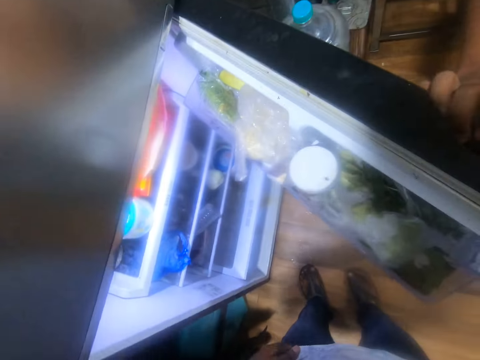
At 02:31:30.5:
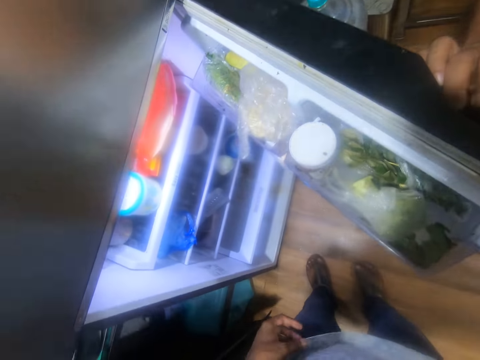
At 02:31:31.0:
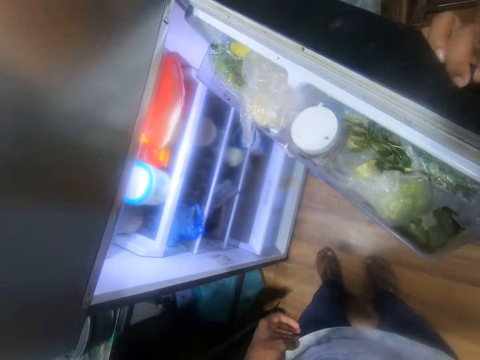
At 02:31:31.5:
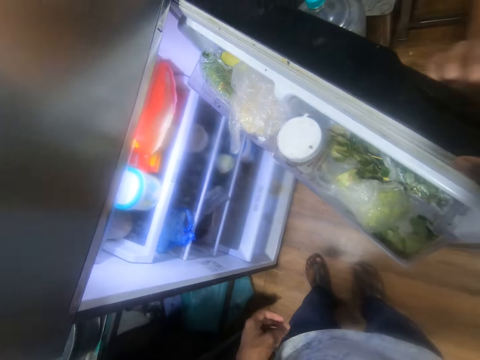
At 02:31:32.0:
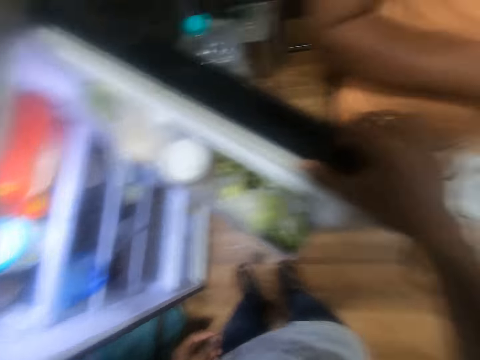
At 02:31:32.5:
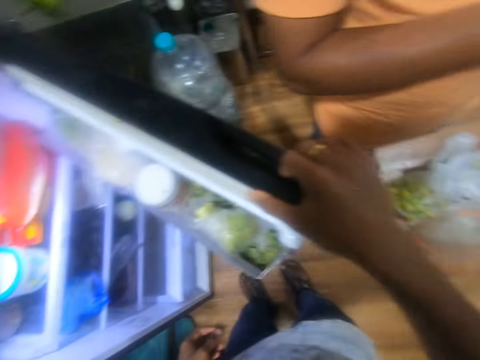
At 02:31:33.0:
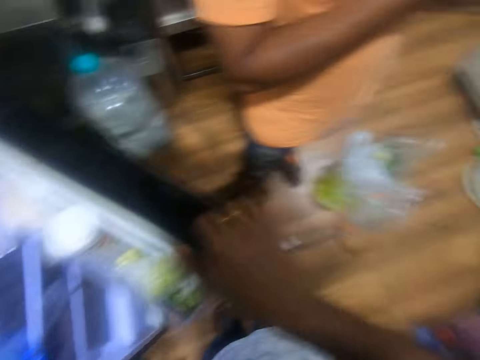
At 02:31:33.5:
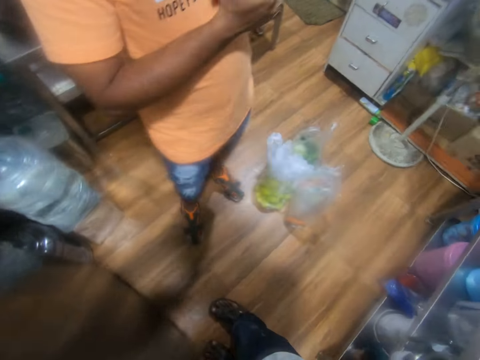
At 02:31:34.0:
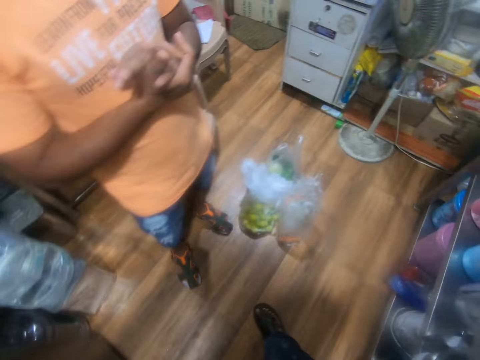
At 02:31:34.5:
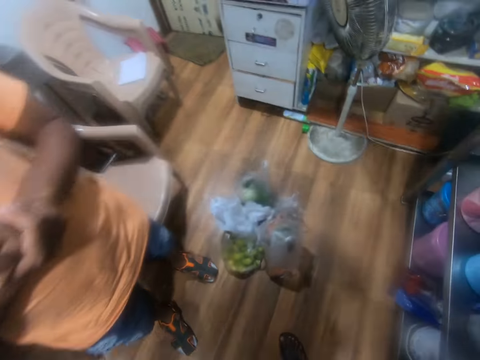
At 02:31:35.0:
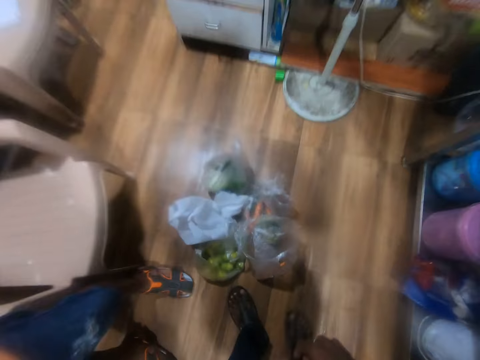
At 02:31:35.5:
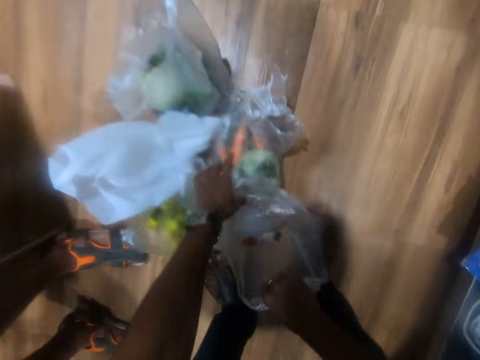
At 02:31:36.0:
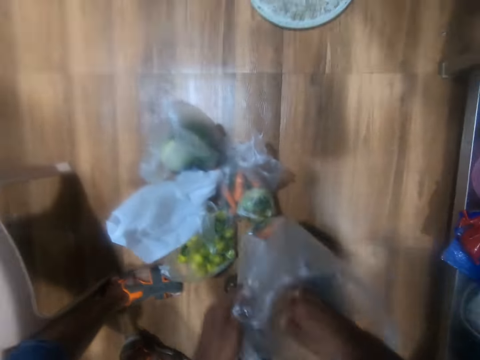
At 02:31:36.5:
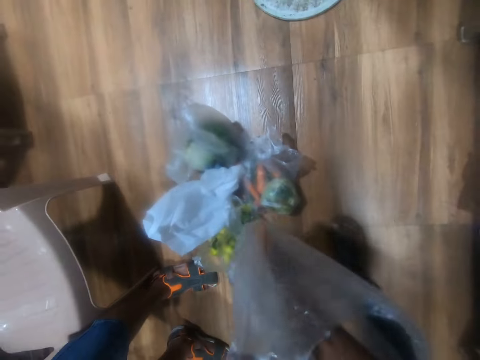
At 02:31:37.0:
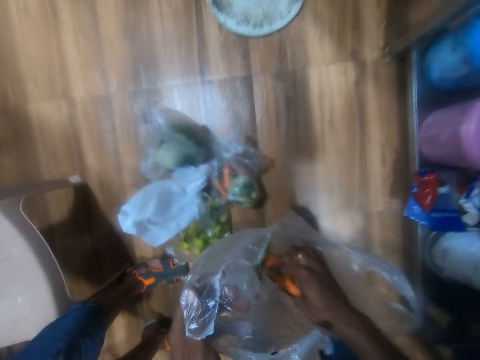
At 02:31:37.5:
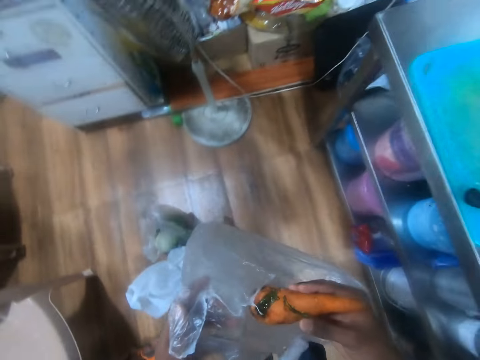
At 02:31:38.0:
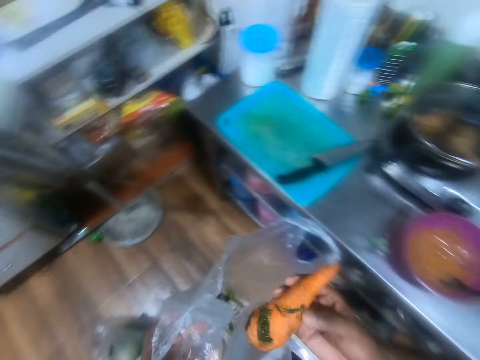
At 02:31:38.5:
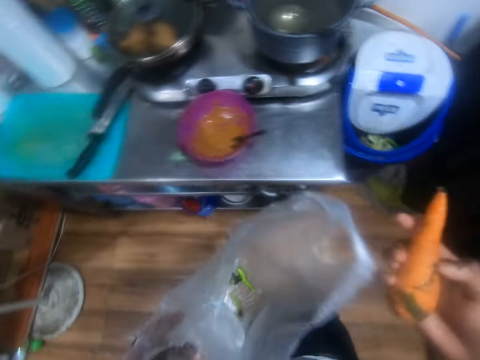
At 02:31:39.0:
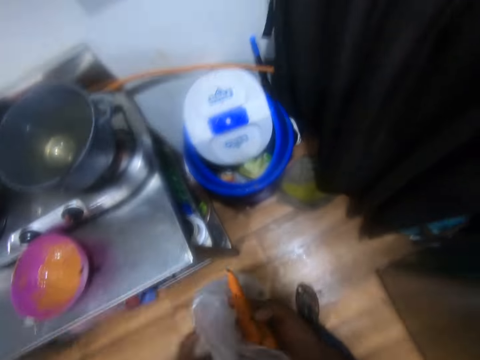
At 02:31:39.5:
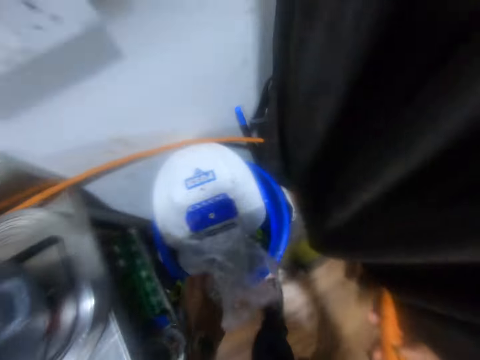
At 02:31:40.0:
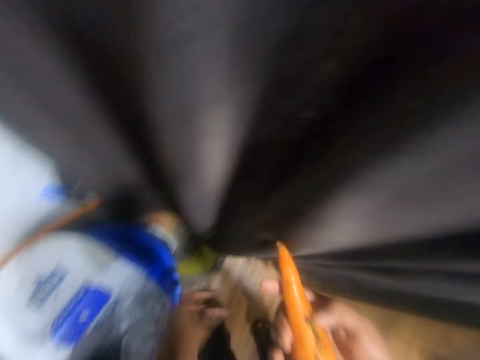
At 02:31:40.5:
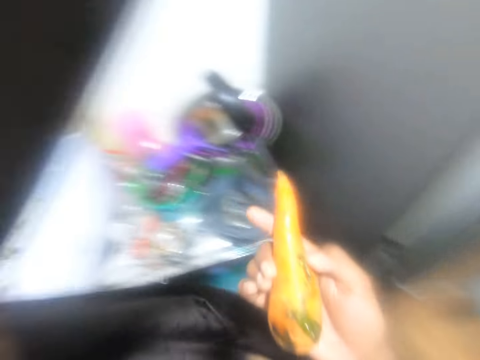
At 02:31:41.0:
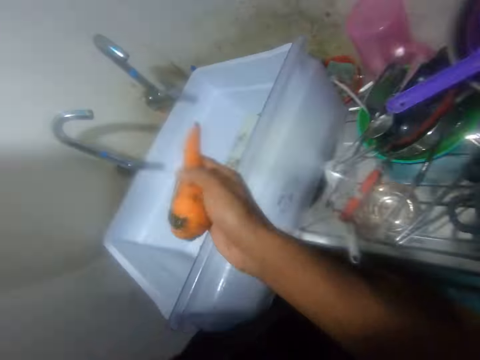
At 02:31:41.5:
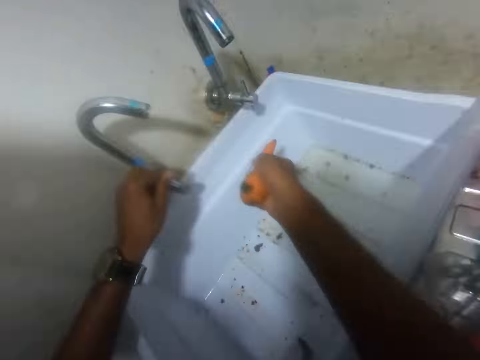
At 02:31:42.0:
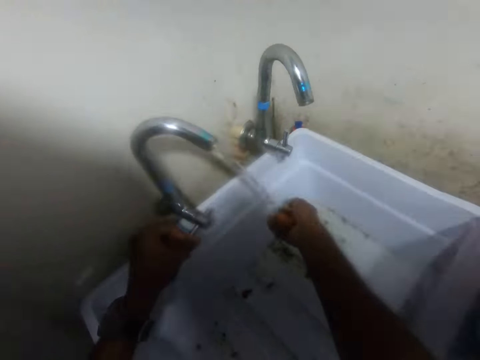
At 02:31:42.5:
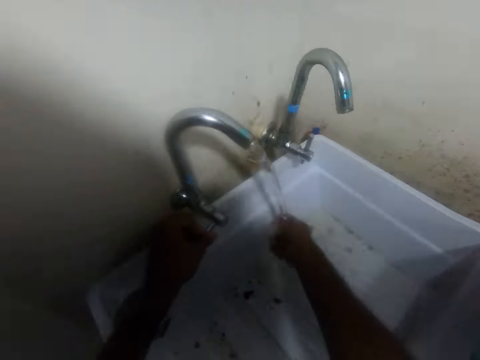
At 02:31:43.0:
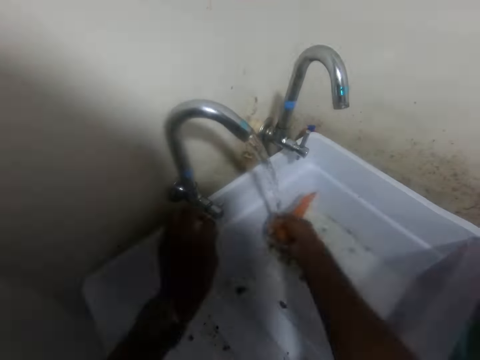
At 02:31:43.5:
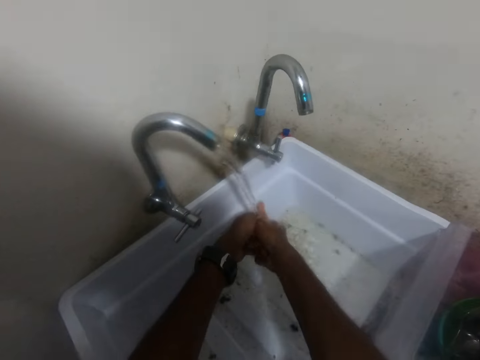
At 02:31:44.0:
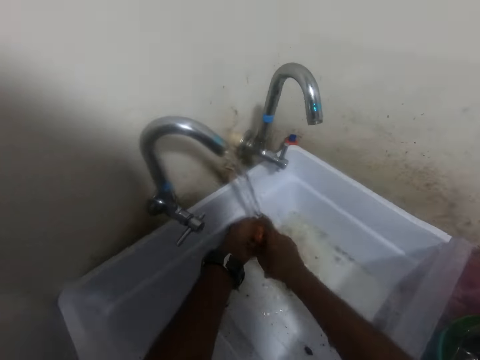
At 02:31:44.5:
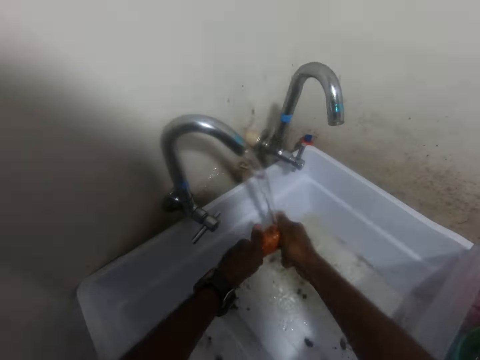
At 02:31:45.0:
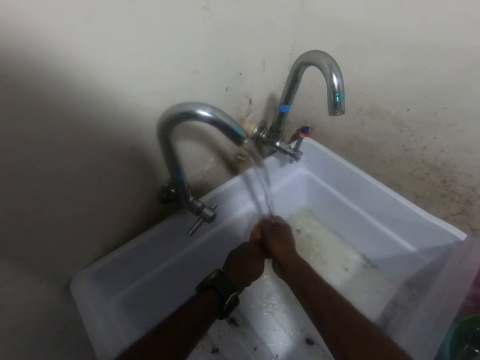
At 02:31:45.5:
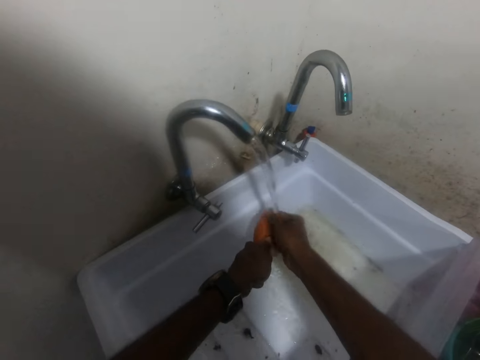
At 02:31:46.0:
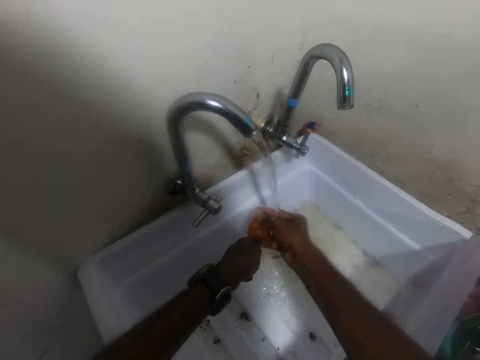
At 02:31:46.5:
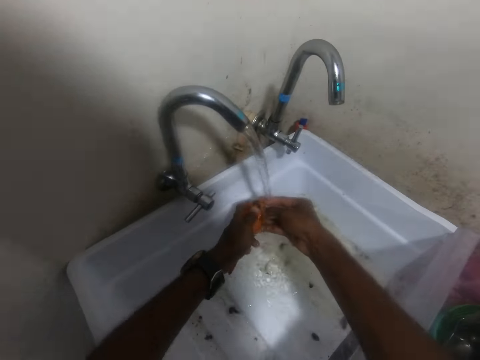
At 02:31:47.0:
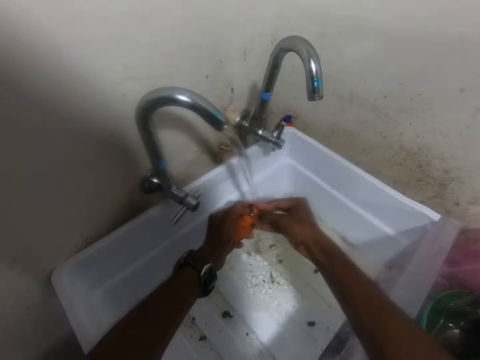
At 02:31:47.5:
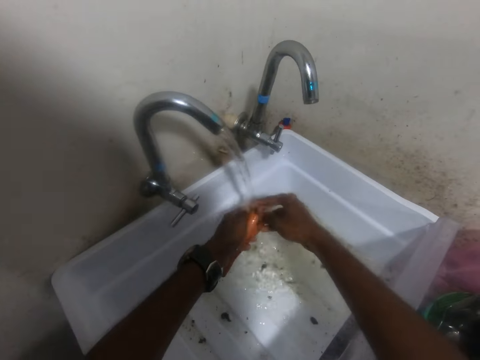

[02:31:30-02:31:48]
The camera wearer looks in the fridge. He closes the fridge. He picks a nylon bag from the floor with both hands. He picks a carrot from the bag with his right hand. He puts the nylon bag into the waste bin with his left hand. He moves the curtain with his left hand. He turns on the tap on the kitchen sink with his left hand. He rinses the carrot in his right hand with water from the tap on the kitchen sink. He washes the carrot with the water from the tap on the kitchen sink with both hands.

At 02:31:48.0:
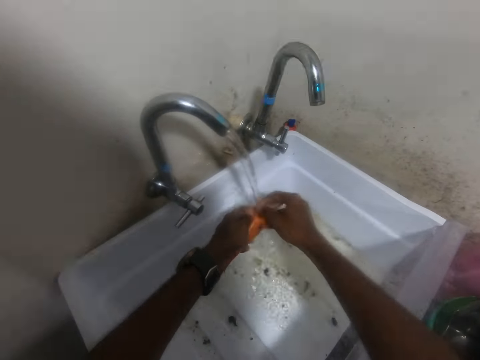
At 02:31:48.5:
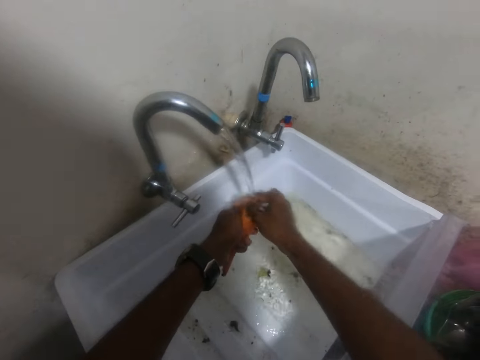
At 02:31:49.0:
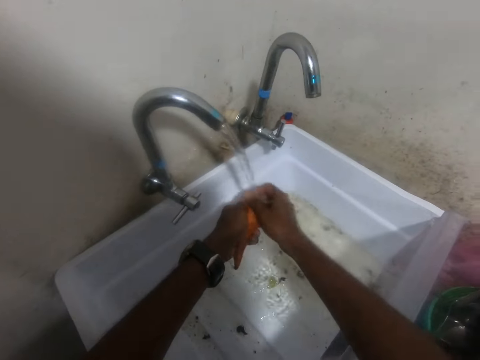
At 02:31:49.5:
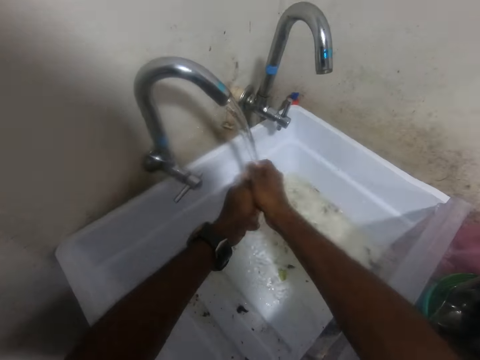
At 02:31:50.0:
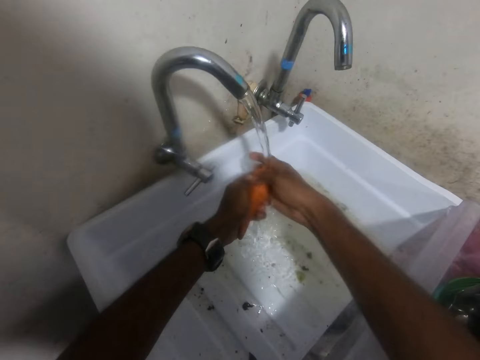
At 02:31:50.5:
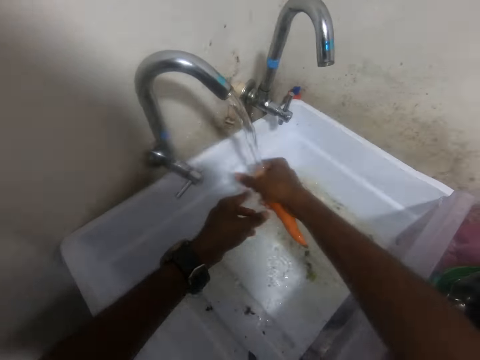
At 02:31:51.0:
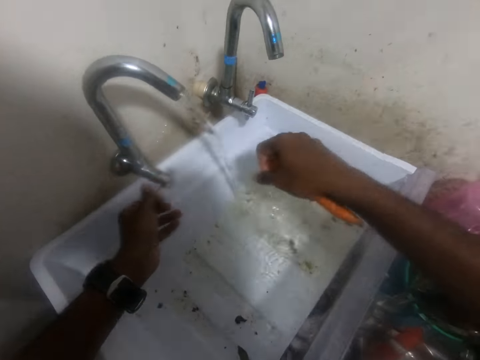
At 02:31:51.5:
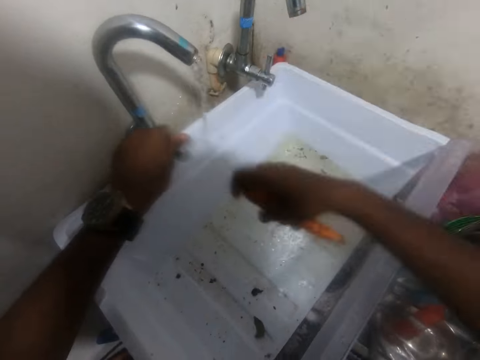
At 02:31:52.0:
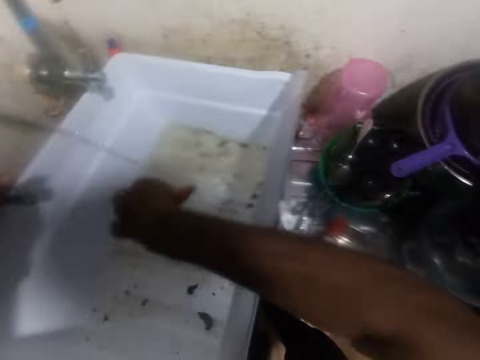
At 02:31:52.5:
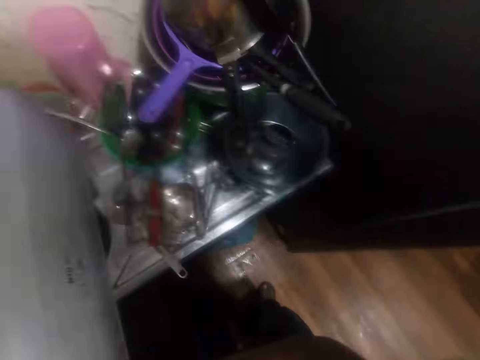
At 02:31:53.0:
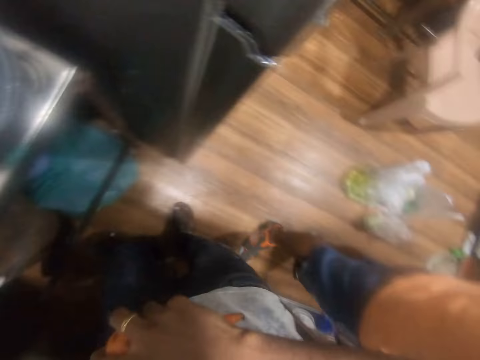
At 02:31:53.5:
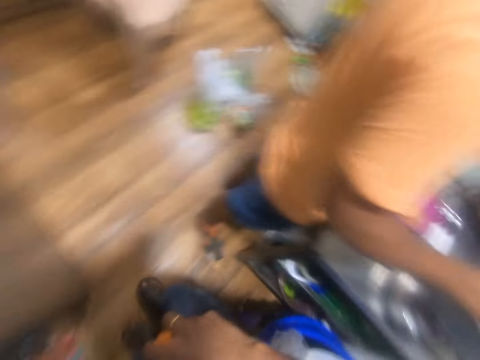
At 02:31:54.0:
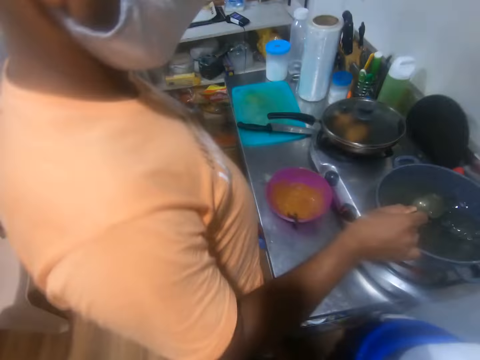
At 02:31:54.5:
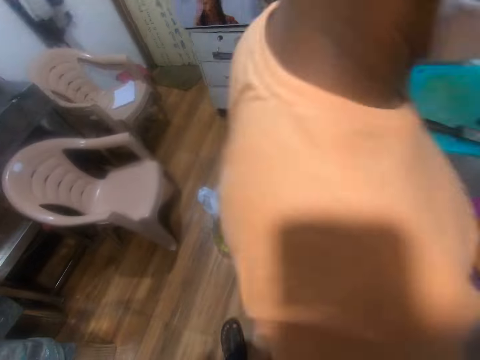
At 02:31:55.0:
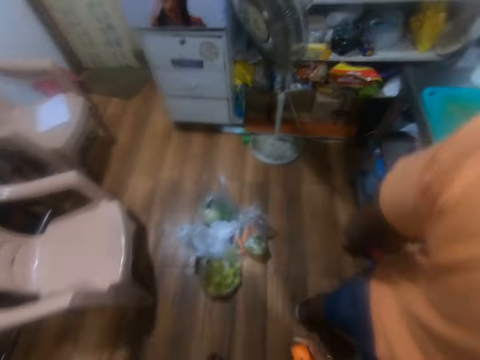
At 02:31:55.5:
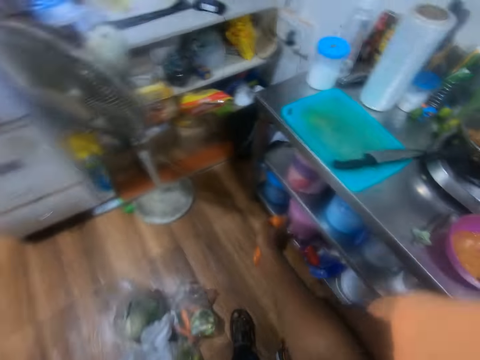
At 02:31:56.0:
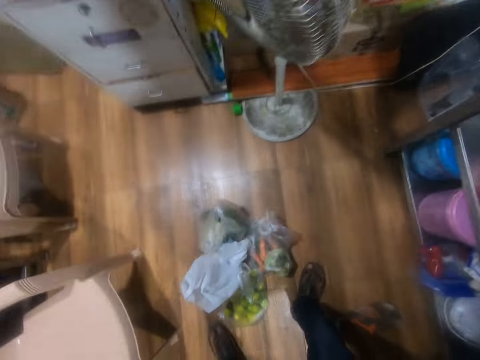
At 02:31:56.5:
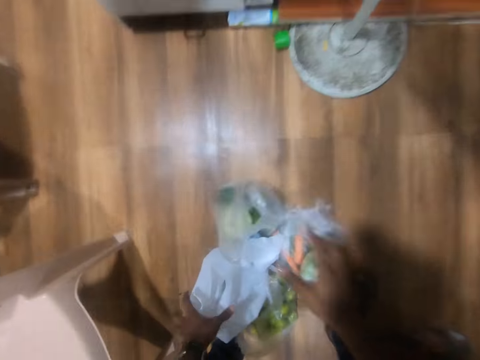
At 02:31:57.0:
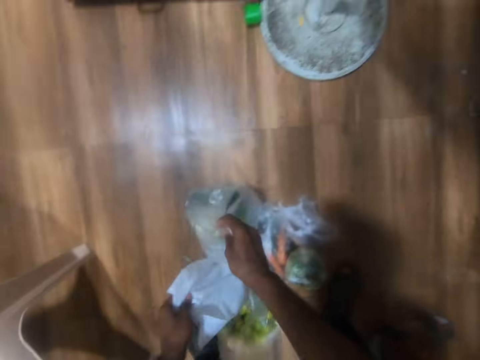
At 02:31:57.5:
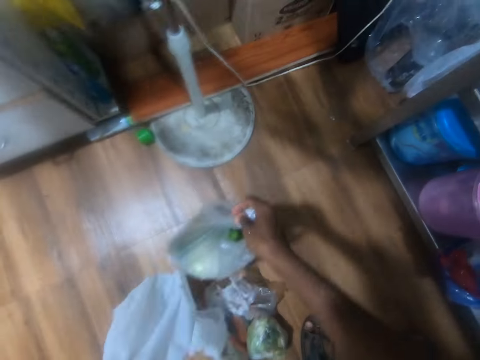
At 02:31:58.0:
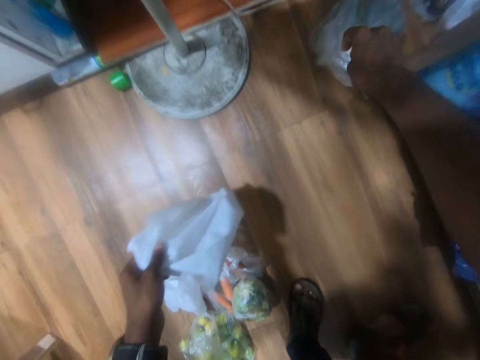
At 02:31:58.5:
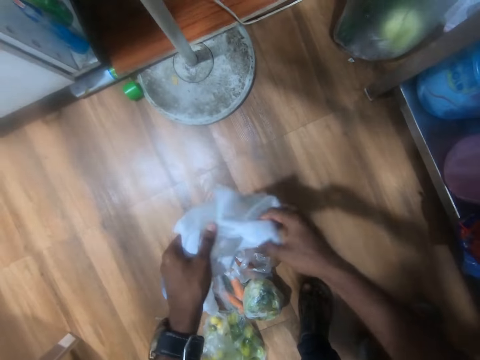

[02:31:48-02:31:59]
The camera wearer turns off the tap on the kitchen sink with his left hand. He shakes off the carrot. A man stirs the soup with a spoon. The man holds the cooking spoon in a pot on a cooker with his right hand. The camera wearer drops the carrot on the chopping board on the kitchen counter with his right hand. He picks two nylon bags from the floor with both hands. He moves the polythene bag. He drops the nylon bag on the floor with his right hand. He holds the nylon bag in his left hand with both hands.
